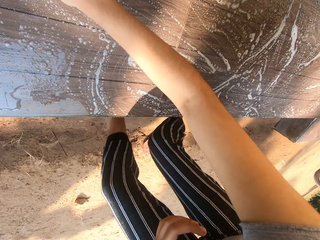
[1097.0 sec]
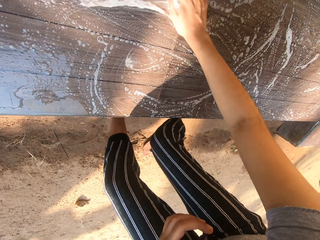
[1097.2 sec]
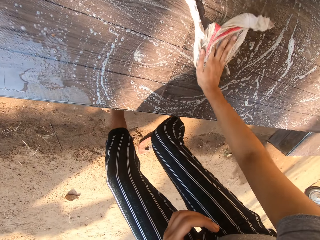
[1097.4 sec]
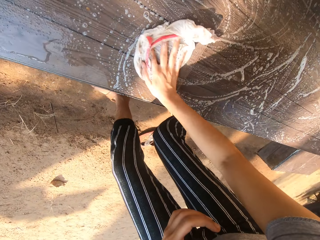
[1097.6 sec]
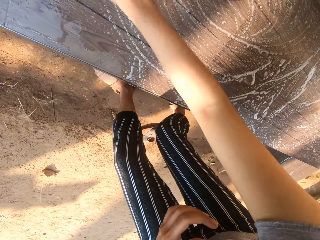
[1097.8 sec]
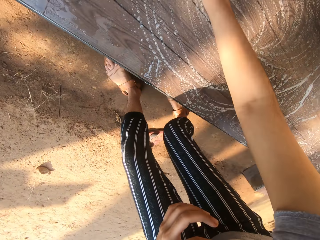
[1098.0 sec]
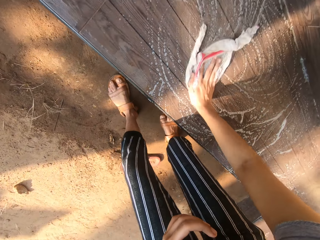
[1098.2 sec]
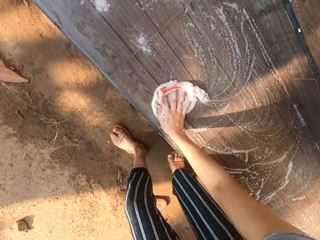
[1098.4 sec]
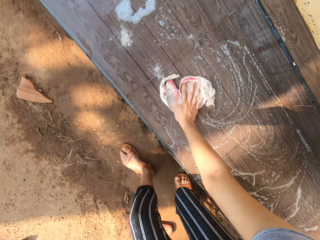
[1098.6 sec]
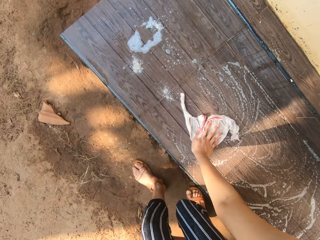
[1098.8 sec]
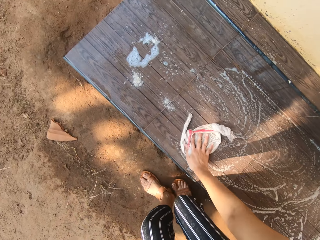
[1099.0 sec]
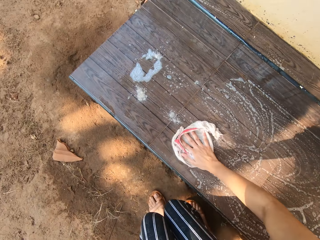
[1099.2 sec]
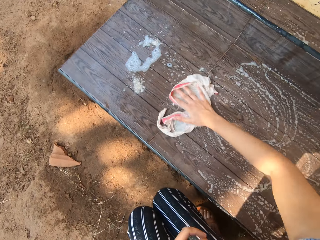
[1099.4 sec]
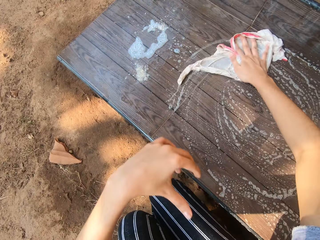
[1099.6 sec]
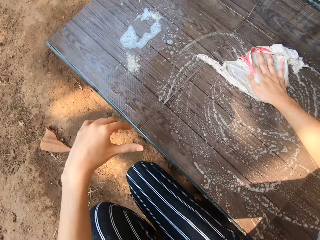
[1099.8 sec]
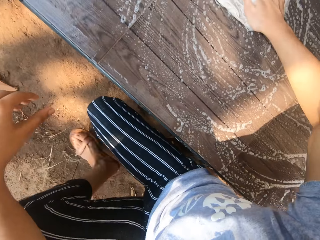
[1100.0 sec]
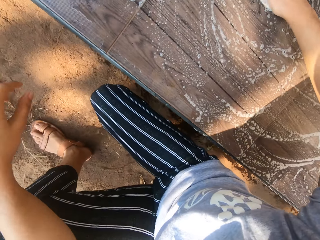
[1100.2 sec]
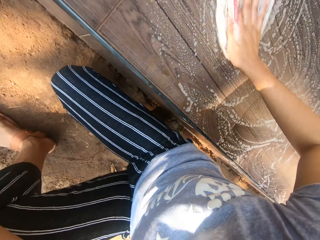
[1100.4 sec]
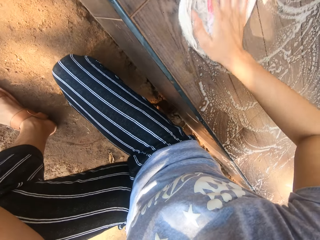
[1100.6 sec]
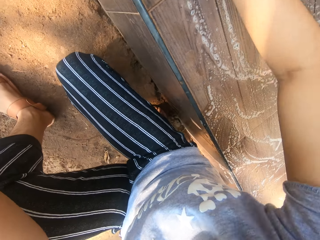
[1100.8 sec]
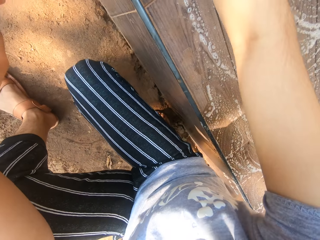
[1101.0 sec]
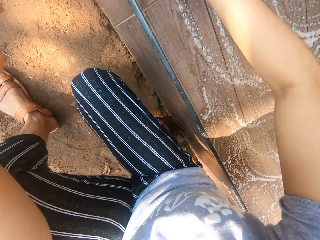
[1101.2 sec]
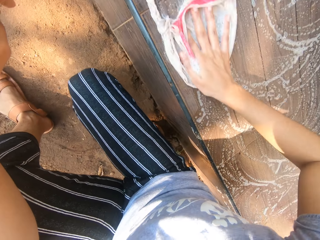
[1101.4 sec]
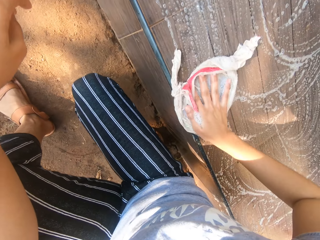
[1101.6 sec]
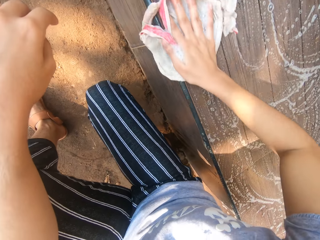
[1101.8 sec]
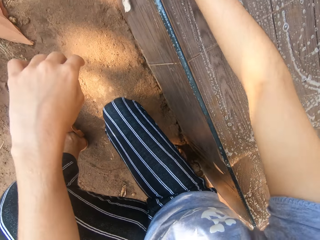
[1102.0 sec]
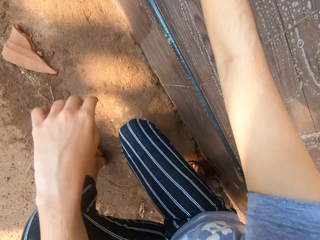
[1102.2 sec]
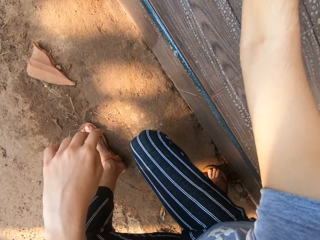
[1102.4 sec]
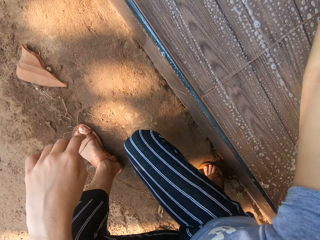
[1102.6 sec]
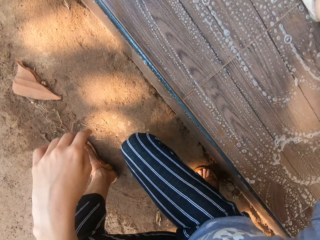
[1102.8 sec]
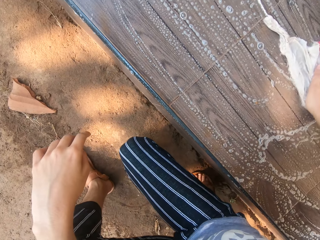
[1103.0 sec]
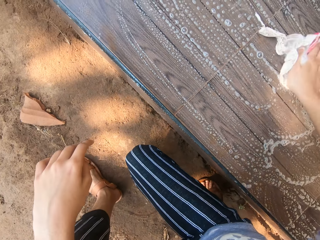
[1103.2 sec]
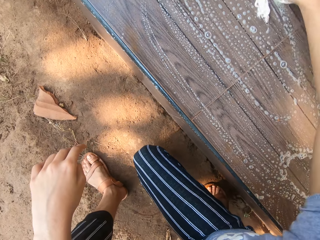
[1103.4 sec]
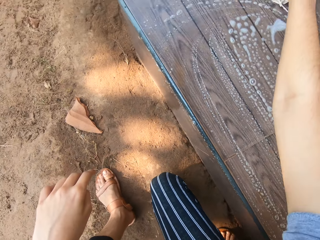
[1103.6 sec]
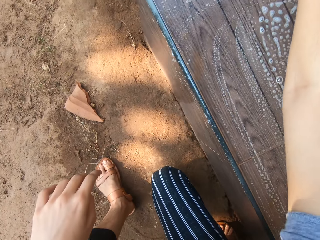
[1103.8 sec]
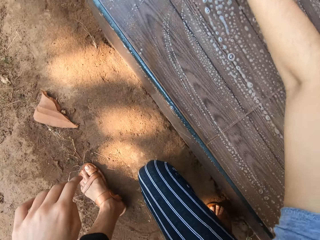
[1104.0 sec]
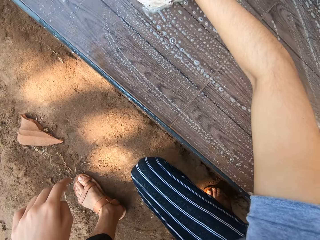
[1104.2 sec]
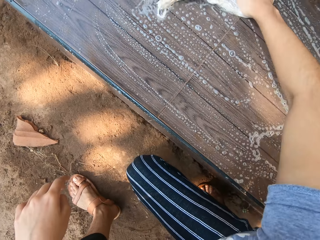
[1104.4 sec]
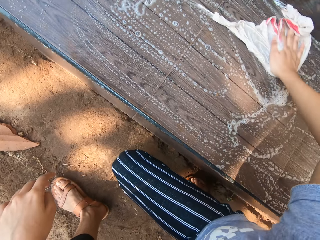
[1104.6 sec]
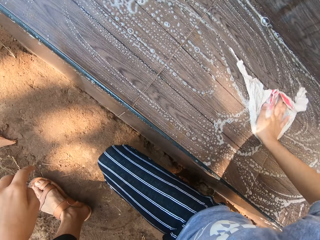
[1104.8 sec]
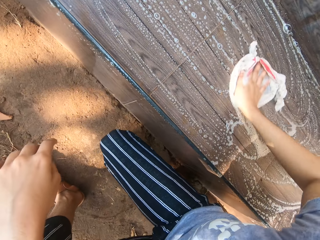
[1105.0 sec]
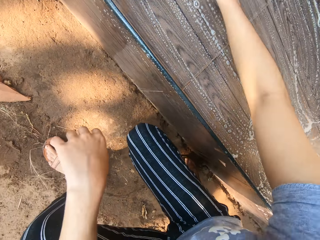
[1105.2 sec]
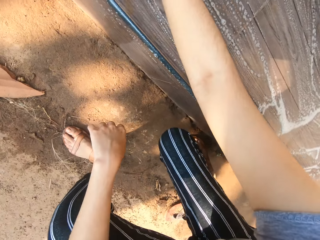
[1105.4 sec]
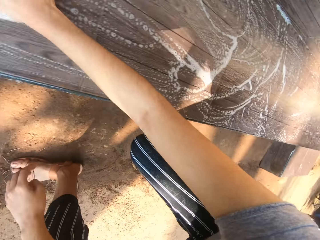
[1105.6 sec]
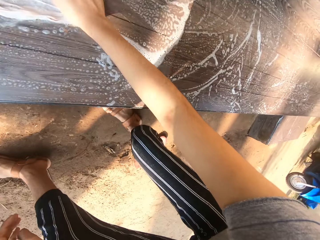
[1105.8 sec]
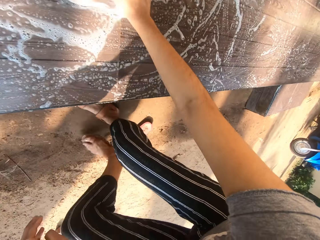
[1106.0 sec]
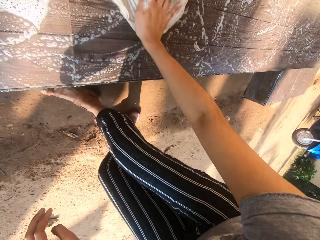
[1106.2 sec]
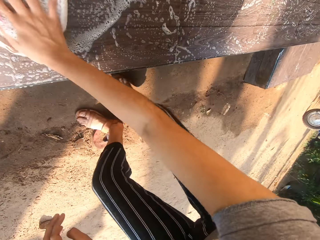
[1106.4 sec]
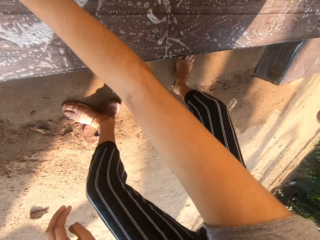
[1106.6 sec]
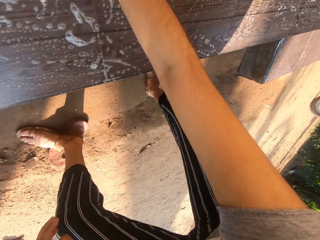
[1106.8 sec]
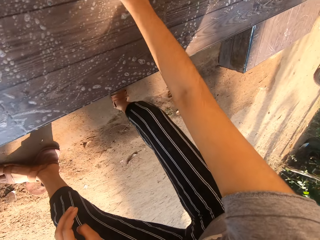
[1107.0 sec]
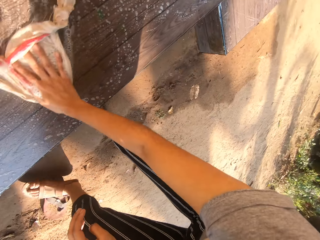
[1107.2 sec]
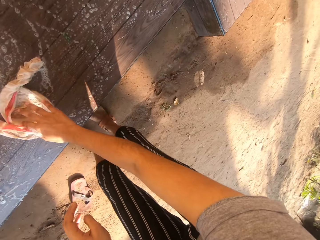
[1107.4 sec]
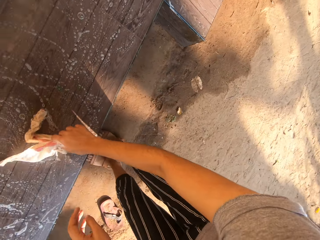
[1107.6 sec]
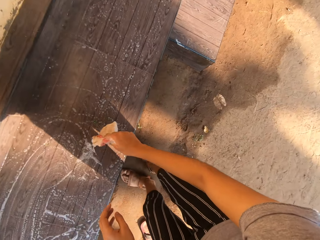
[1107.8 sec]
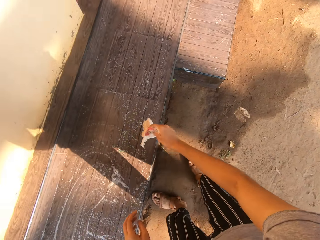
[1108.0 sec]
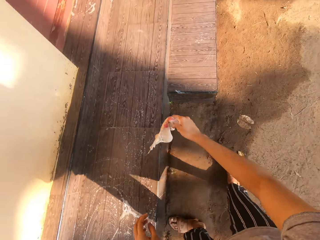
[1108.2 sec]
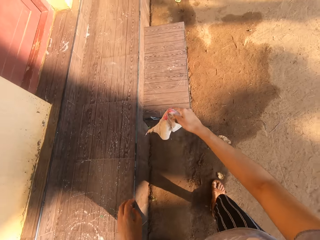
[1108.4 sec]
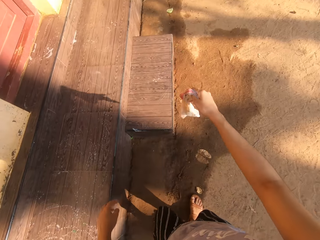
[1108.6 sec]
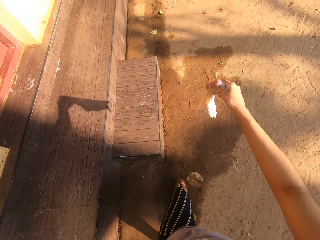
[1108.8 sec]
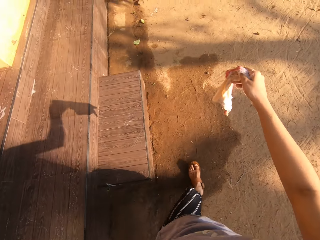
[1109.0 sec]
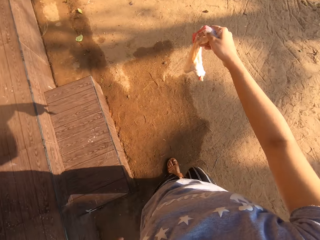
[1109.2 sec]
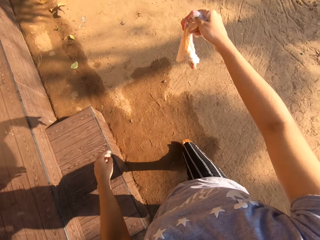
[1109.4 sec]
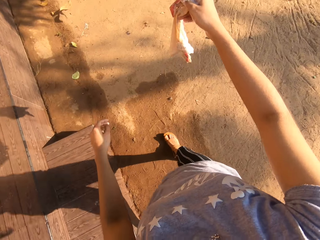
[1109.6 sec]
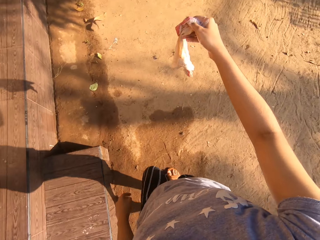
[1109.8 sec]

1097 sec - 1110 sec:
The camera wearer squats on the ground. She bends beside the front of the house. She washes the veranda with a soapy piece of rag. She puts her left hand on her left knee. She takes the soapy napkin from the front of the house with her right hand. She walks forward to the front of the house with the soapy napkin in her right hand.

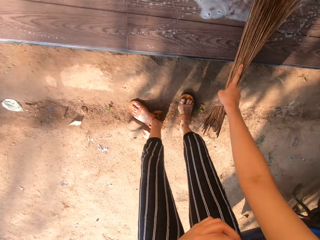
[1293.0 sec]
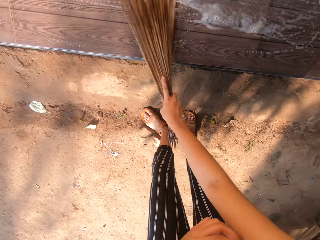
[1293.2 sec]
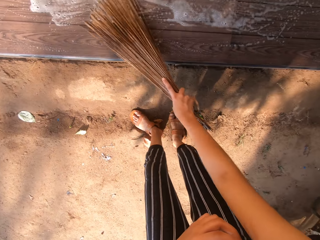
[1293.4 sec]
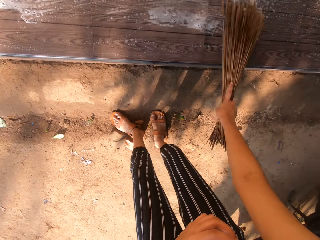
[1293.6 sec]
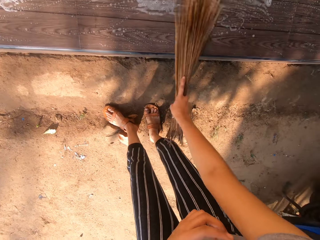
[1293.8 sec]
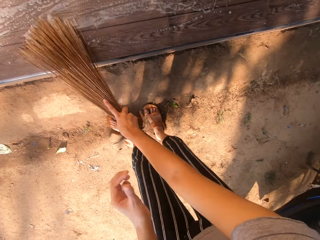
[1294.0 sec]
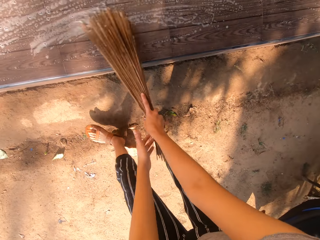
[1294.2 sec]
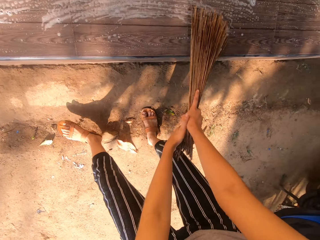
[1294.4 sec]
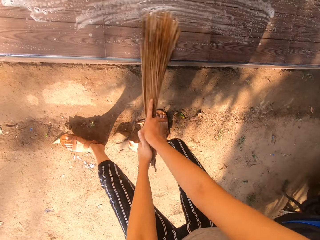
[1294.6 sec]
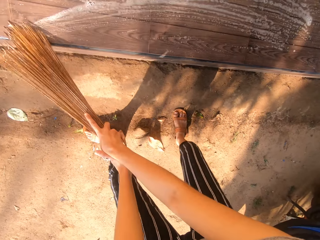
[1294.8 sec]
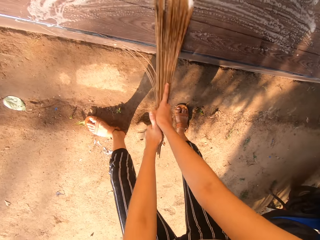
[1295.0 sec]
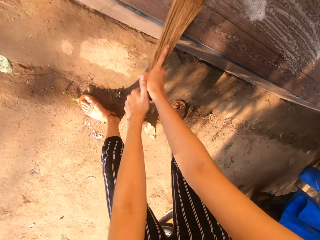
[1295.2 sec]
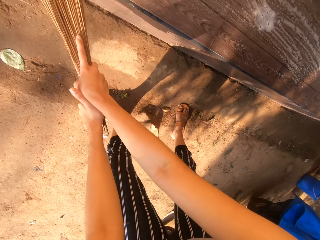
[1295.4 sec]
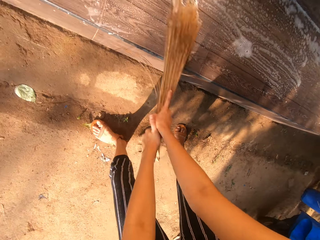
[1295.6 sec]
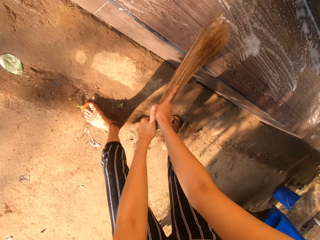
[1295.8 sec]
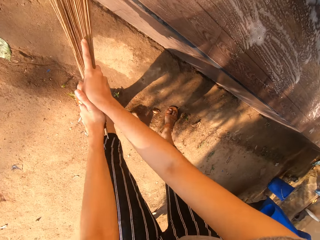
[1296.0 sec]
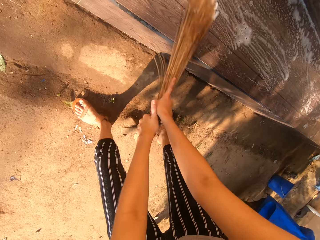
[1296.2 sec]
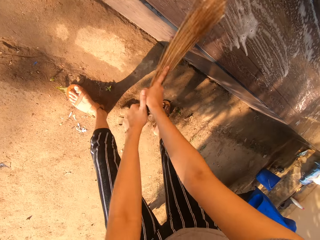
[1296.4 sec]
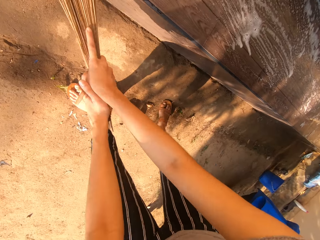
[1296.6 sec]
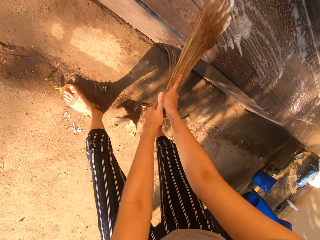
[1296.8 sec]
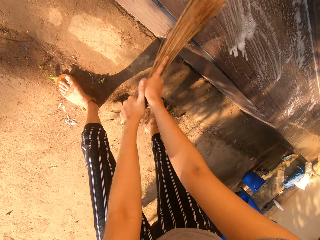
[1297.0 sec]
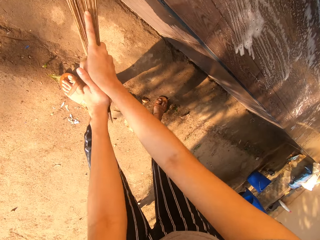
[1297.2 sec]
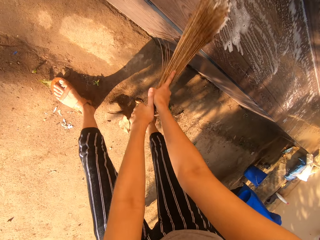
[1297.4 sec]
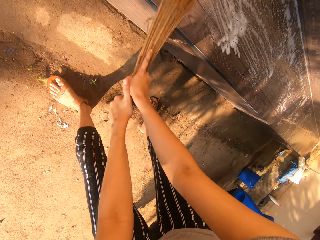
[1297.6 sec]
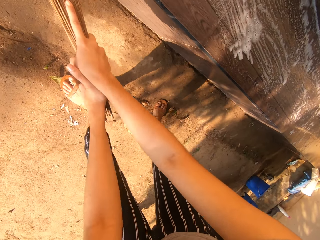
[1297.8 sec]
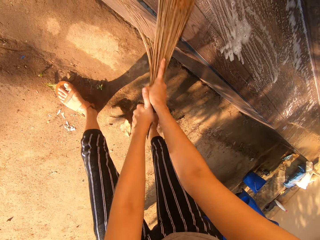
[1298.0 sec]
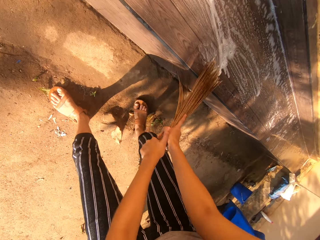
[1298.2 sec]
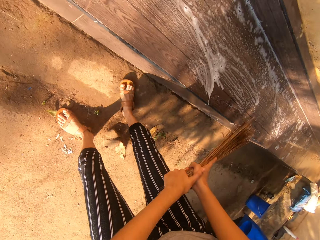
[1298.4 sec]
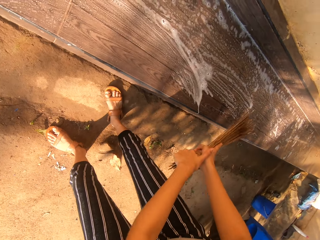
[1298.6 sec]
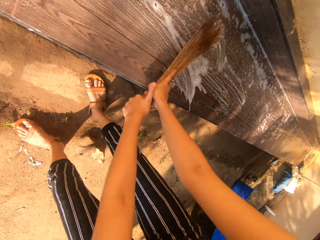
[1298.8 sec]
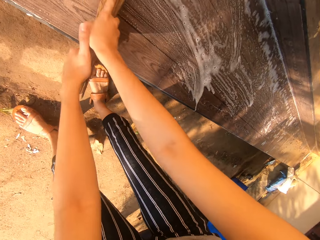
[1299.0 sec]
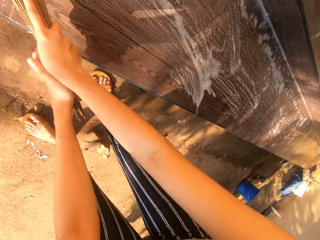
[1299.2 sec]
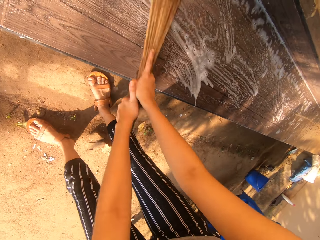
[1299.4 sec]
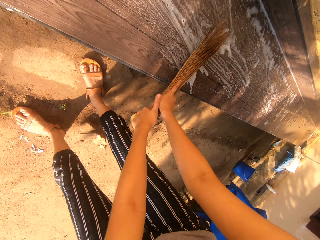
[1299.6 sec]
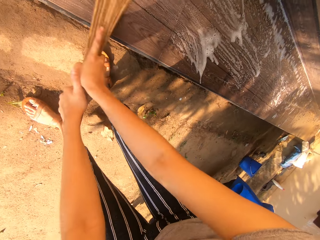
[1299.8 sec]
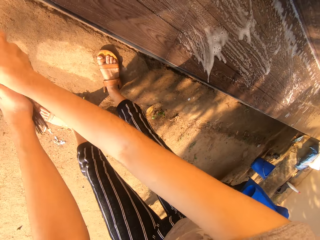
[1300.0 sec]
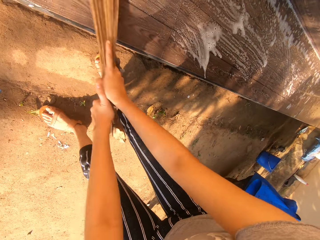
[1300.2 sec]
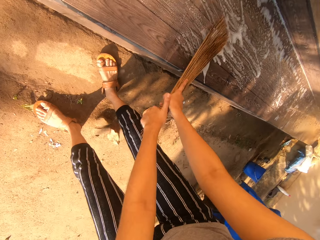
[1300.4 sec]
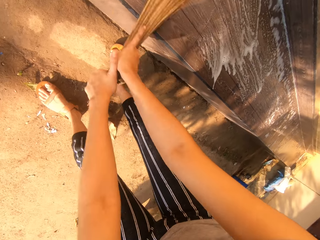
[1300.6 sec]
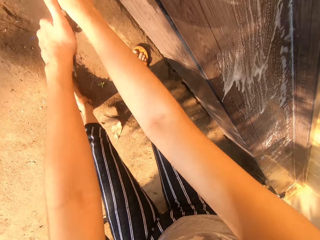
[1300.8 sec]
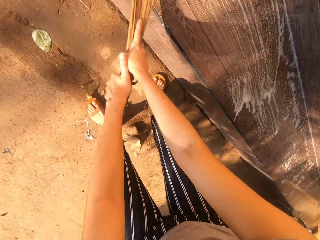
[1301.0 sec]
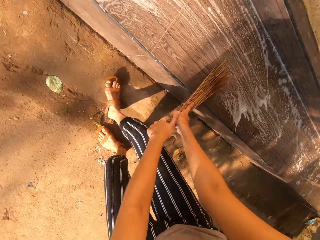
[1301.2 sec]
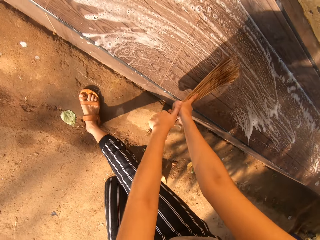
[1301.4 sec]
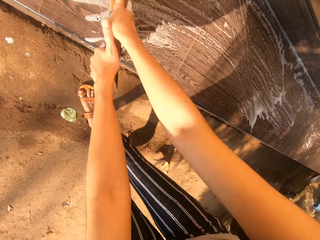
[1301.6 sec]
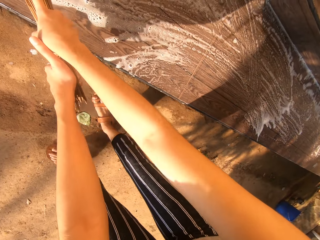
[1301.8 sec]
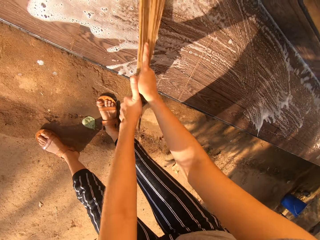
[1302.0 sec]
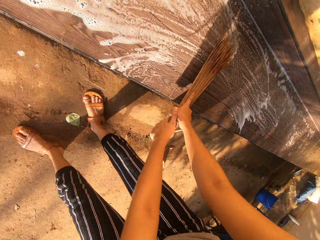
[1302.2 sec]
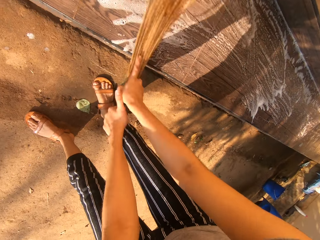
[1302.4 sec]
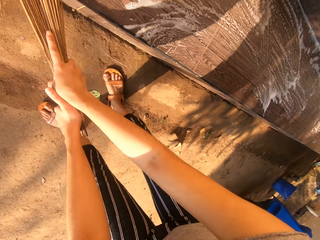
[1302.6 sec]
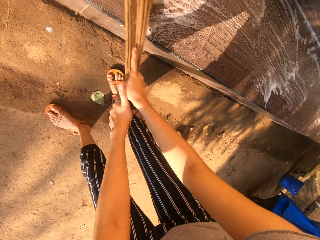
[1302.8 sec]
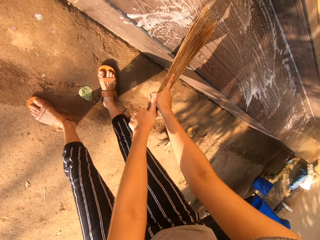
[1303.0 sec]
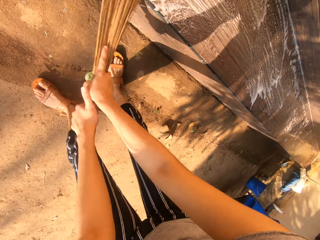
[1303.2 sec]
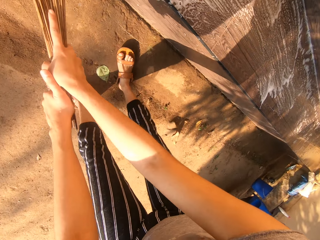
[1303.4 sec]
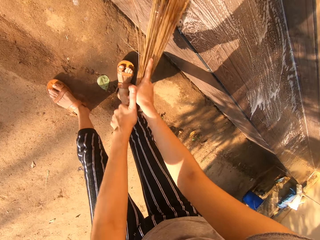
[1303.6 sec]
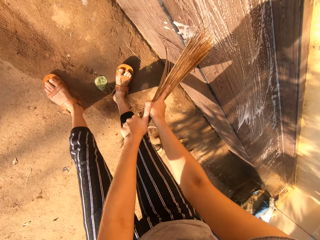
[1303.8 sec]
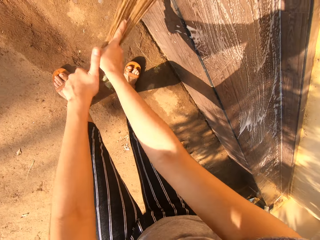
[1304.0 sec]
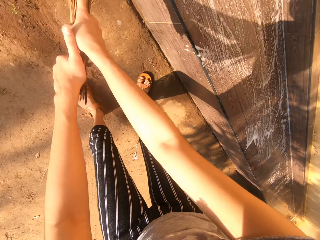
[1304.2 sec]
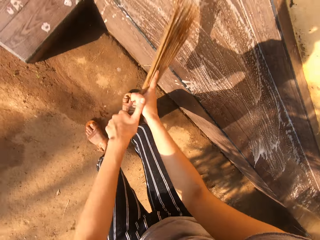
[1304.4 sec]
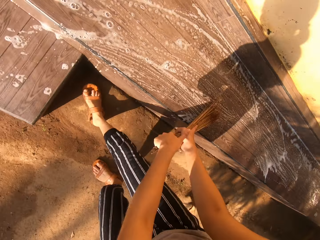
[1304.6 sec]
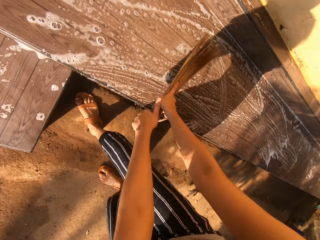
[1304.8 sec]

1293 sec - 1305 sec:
The camera wearer washes the front of the house with the broom in her hands.
